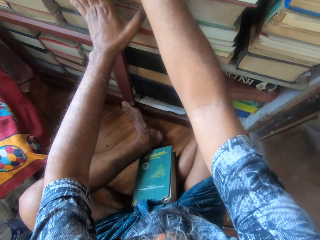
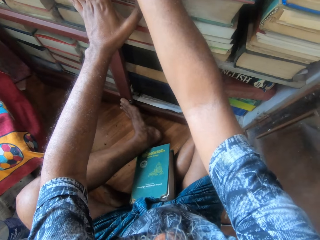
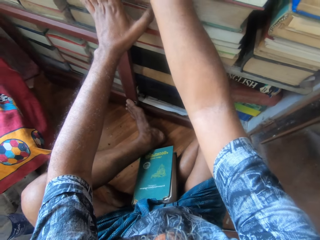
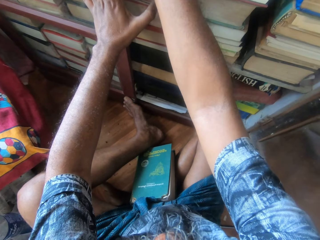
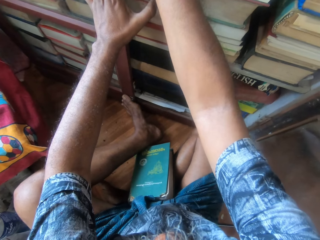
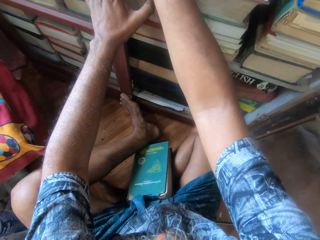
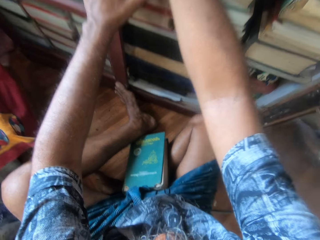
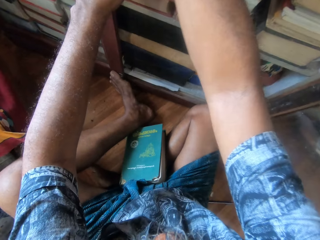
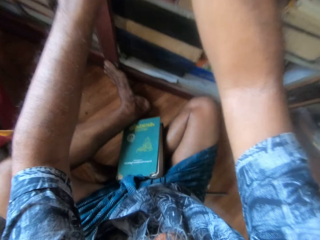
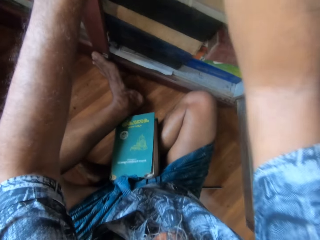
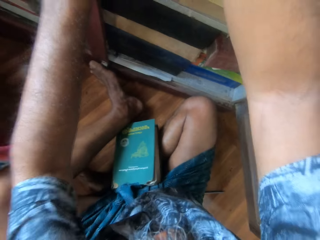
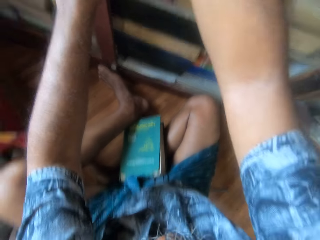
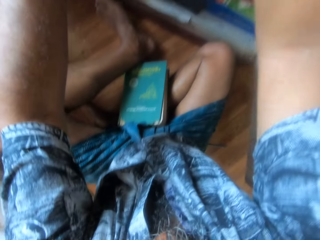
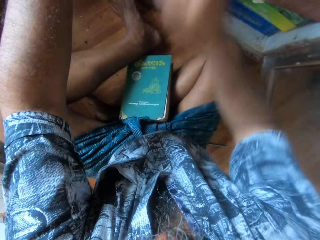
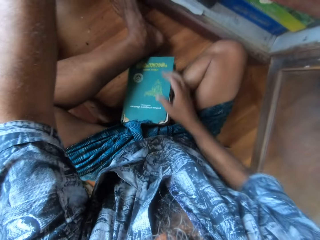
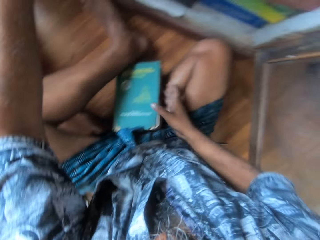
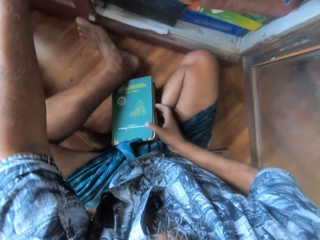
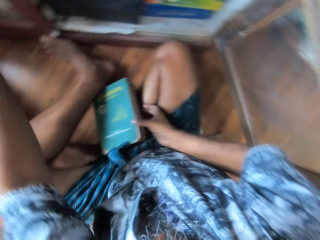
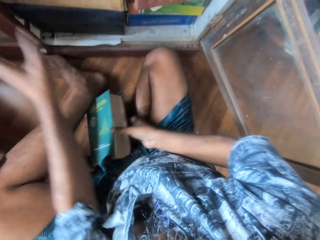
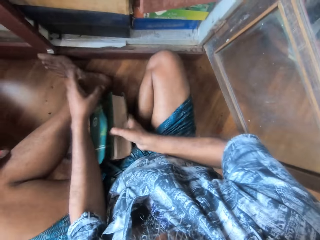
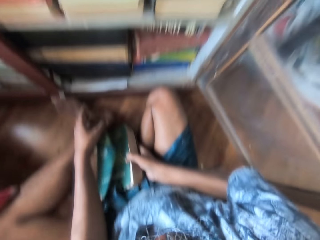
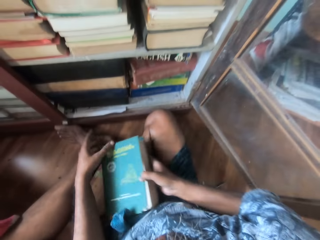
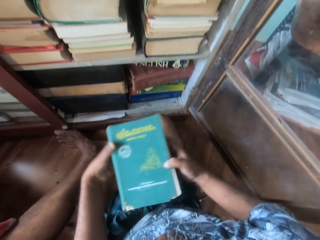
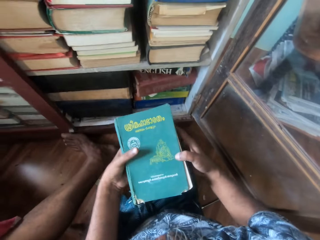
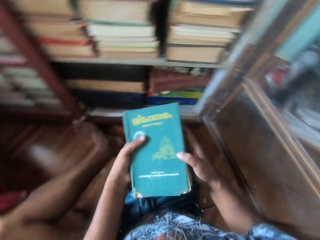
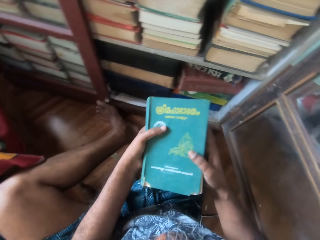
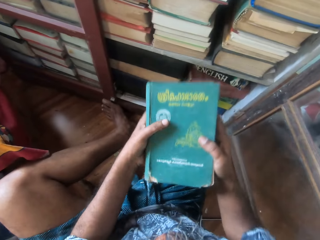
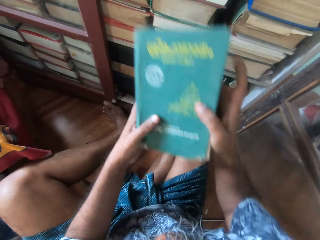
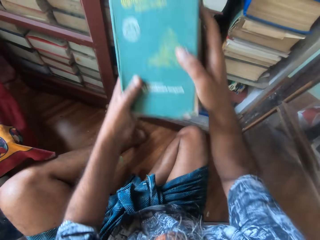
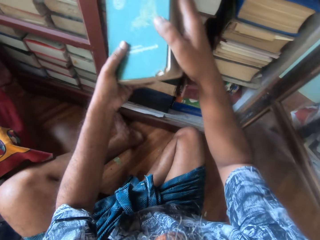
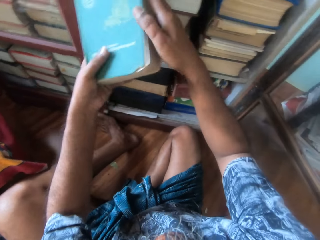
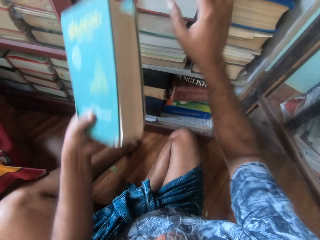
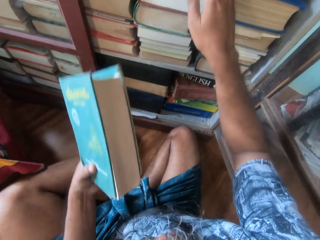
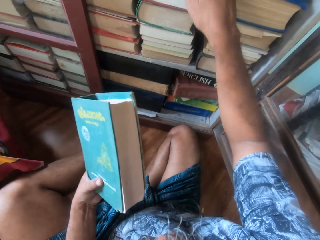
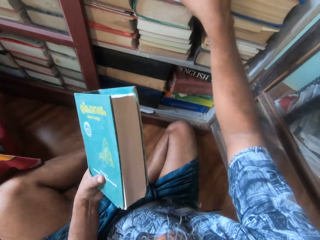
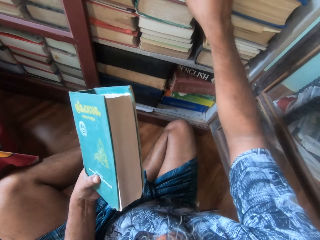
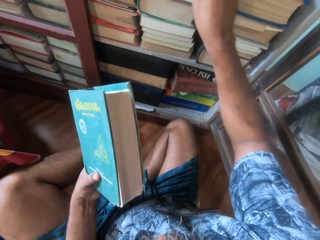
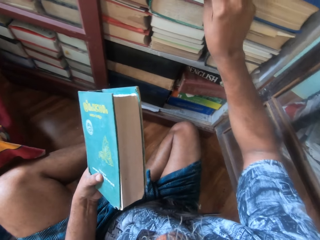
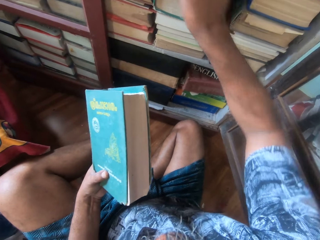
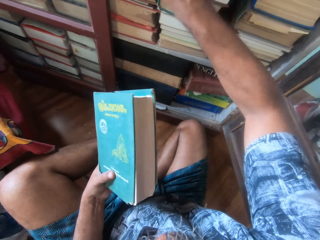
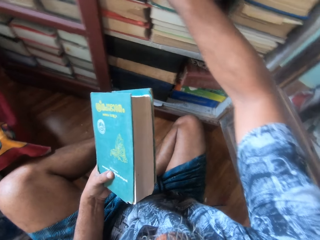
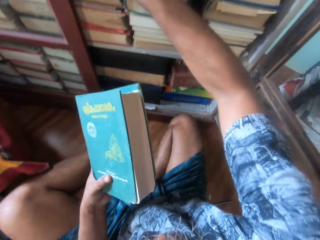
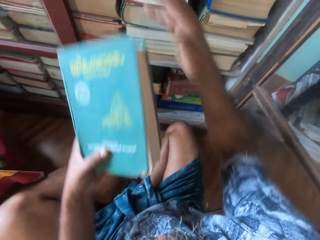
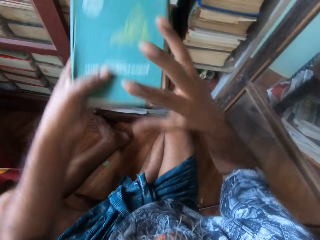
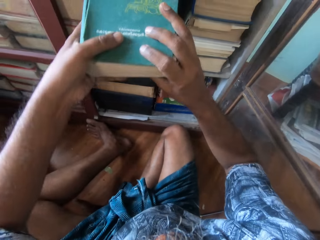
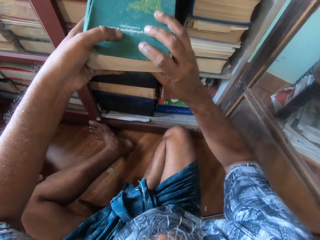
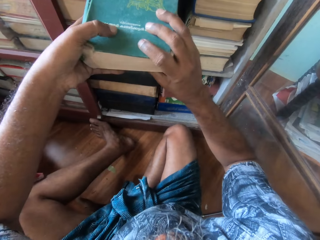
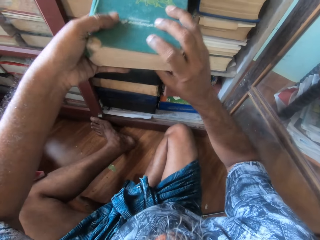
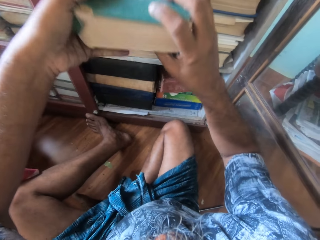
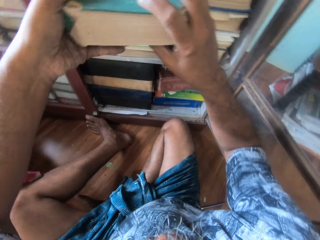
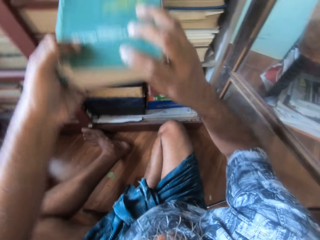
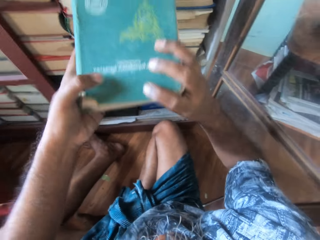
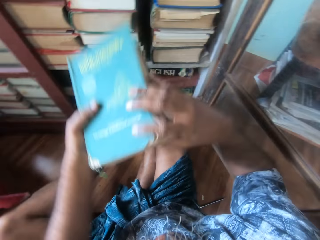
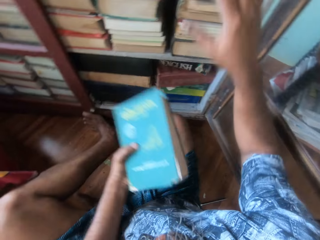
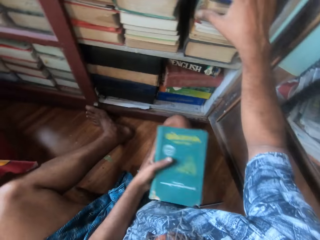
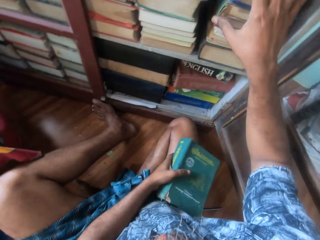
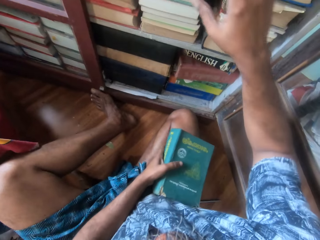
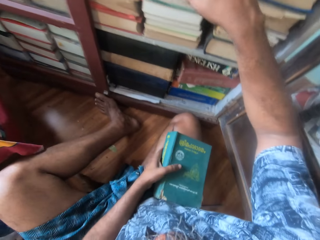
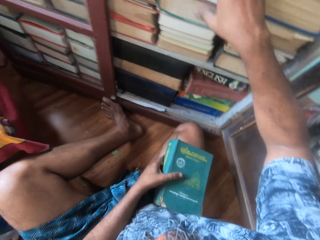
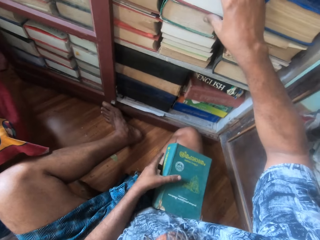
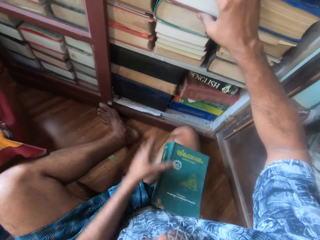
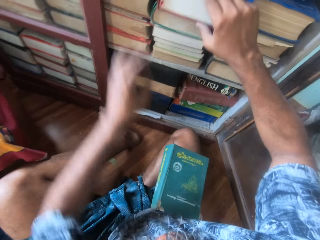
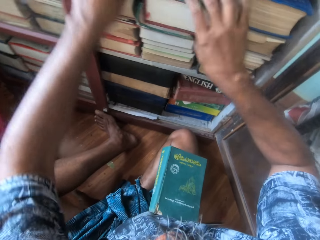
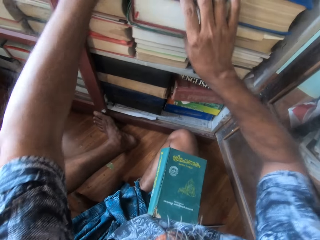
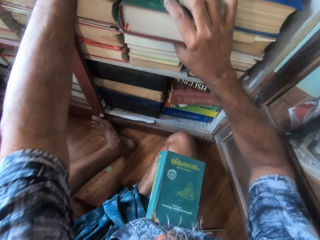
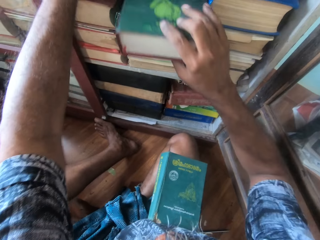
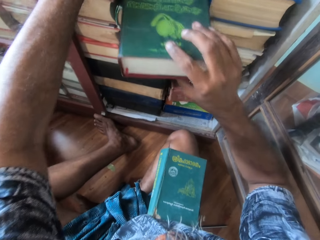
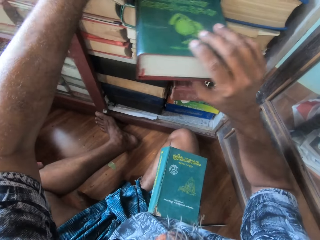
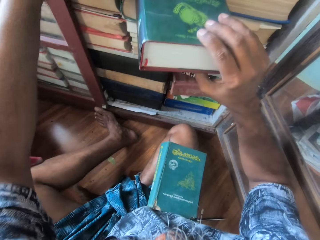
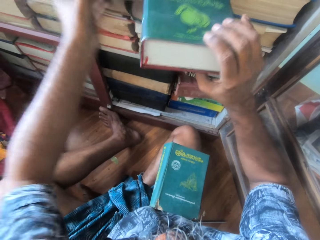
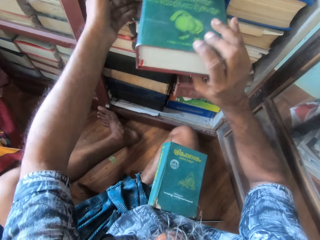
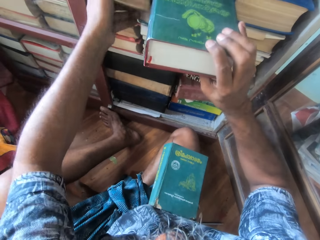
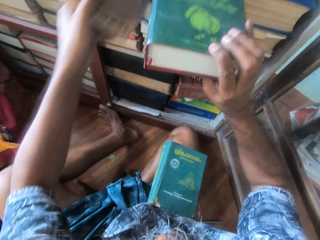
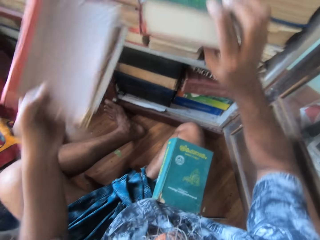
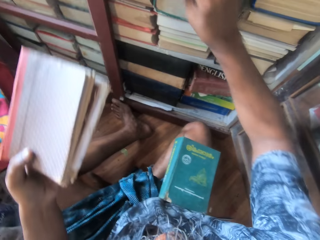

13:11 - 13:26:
The camera wearer picks the blue book from the ground with his right hand. He holds the blue book with his hands. He adjusts a book in the shelf with his right hand. He moves some books. He puts the blue book in the shelf with his hands. He removes the blue book from the shelf with his hands. He adjusts a big green book in the shelf with his right hand. He picks some books from the shelf with his left hand.

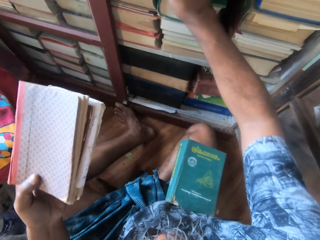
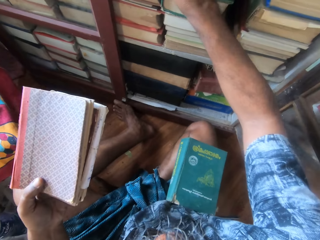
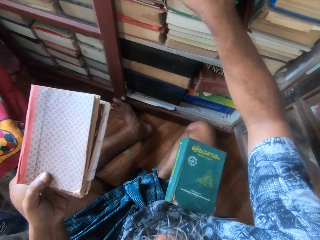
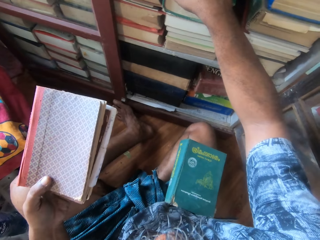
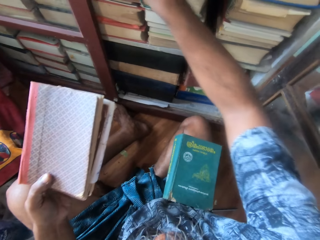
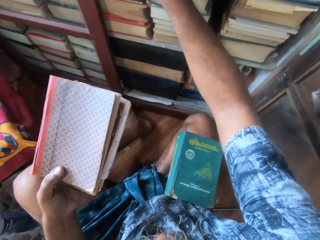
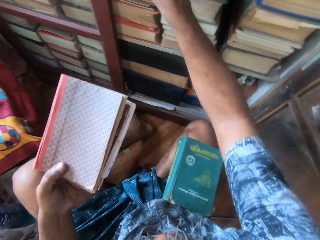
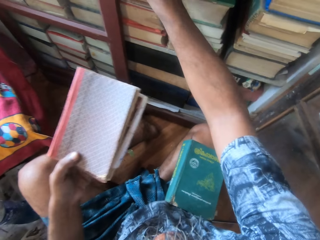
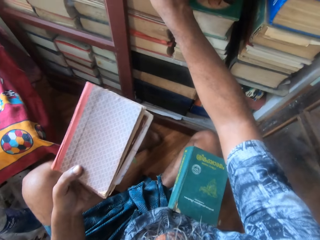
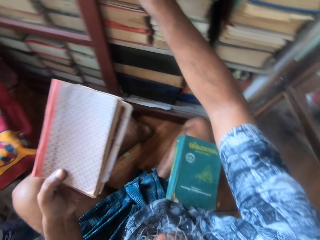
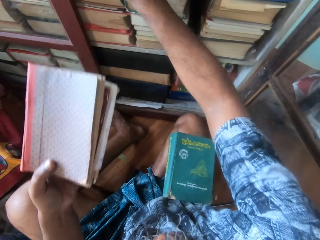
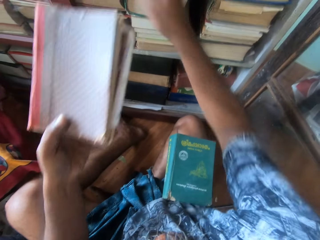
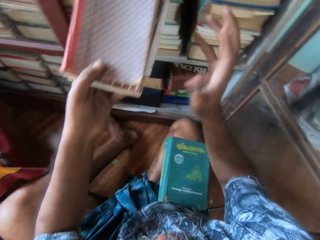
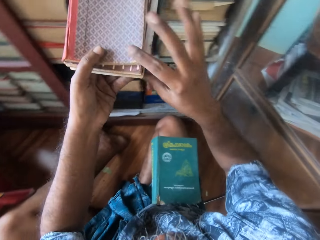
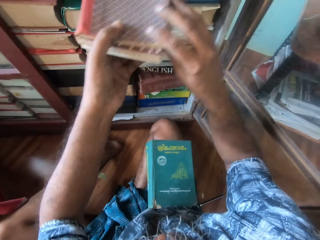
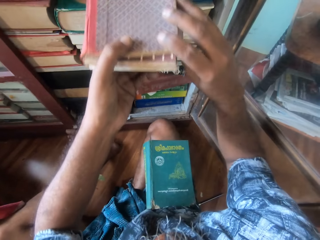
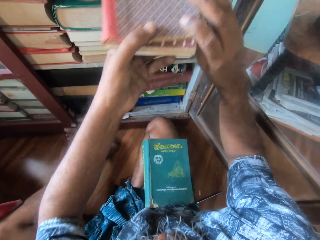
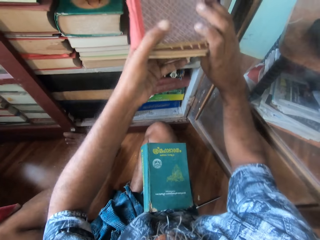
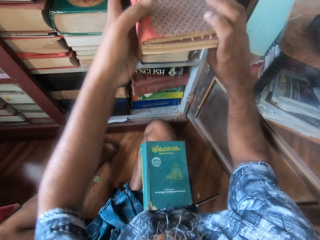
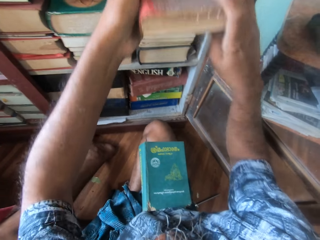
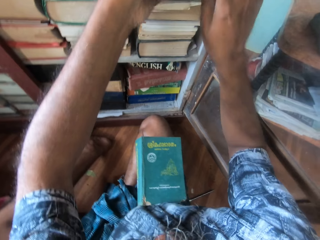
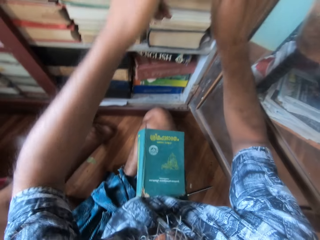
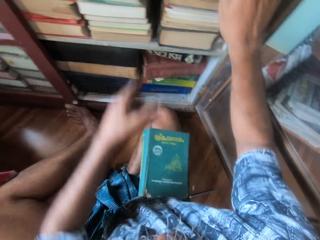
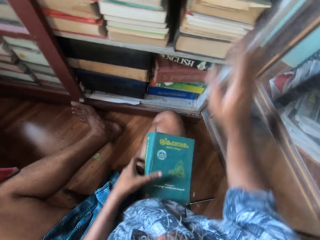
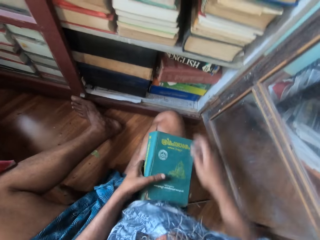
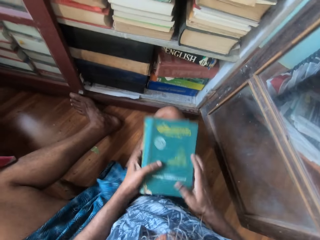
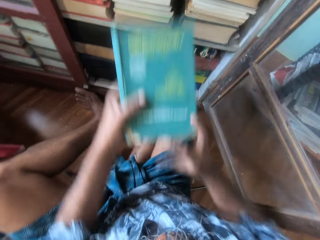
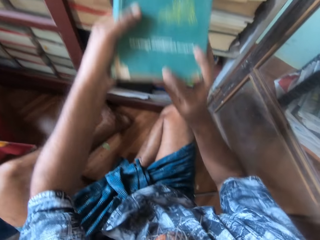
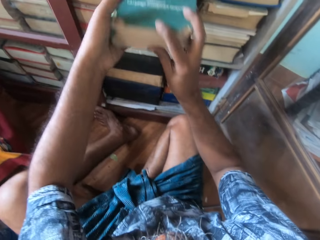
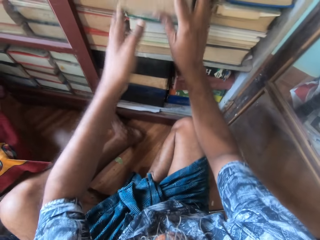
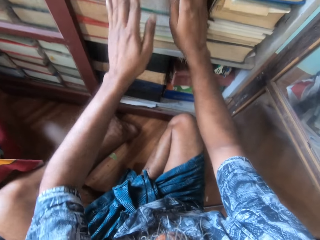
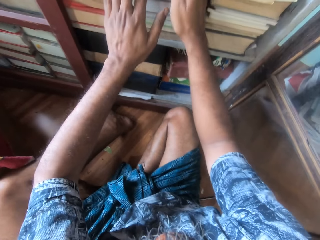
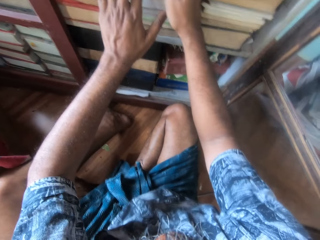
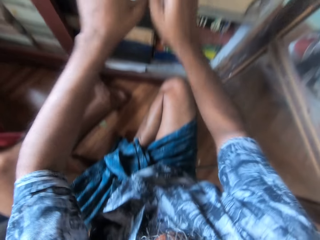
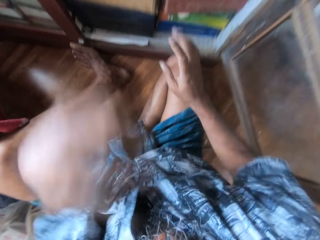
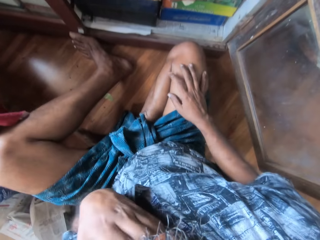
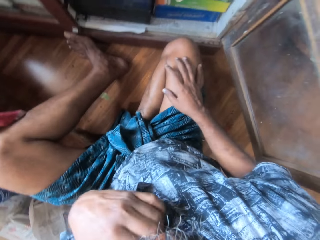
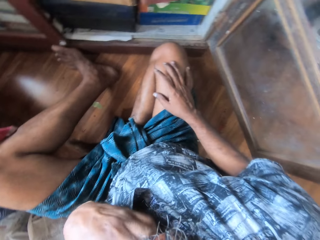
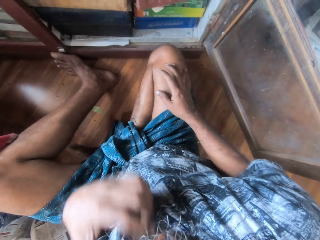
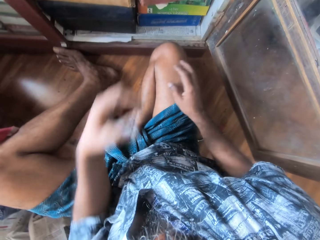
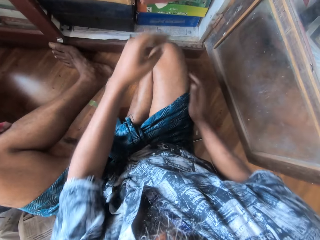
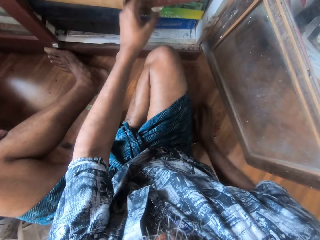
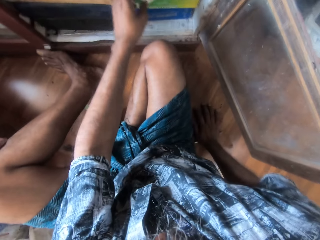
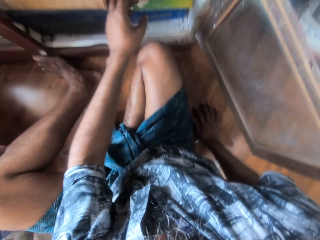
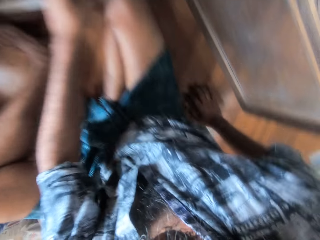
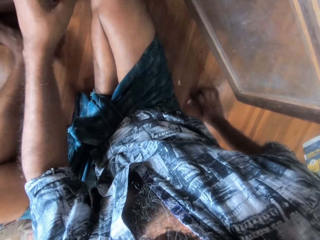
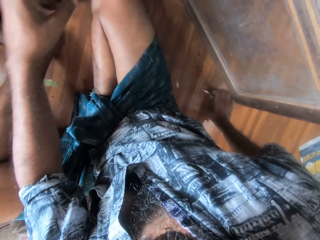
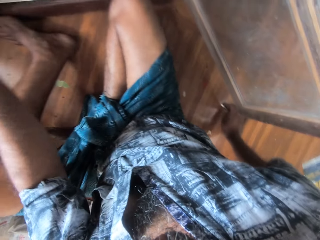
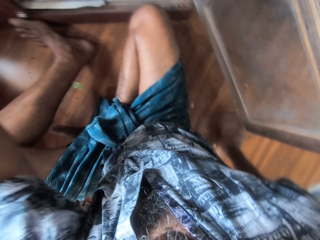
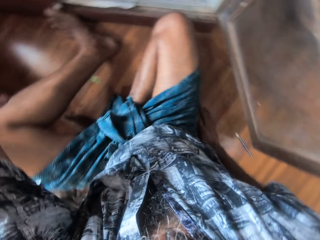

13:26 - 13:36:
The camera wearer holds some books. He drops the books in the shelf with his hands. He picks the blue book from his thigh with his hands. He drops the blue book in the shelf with his hands. He scratches his face with his left hand.
